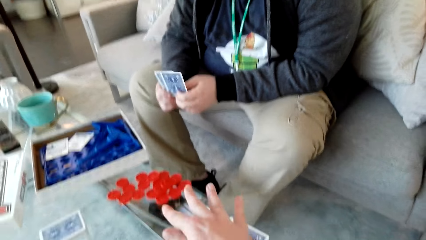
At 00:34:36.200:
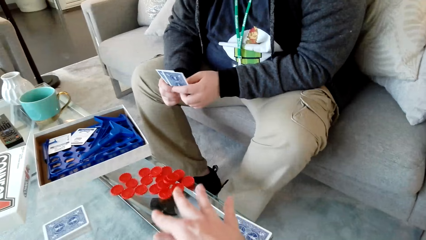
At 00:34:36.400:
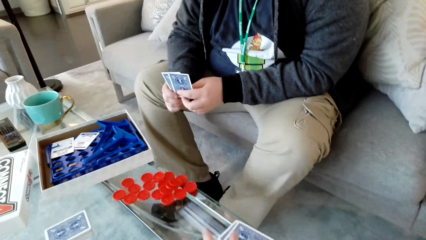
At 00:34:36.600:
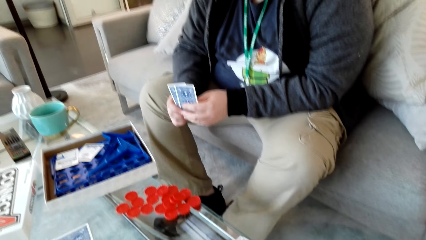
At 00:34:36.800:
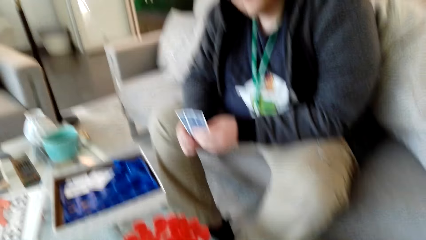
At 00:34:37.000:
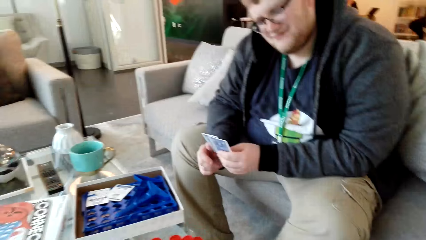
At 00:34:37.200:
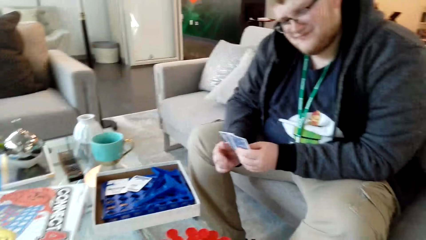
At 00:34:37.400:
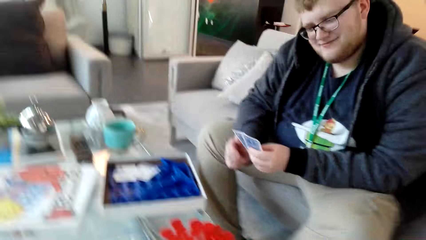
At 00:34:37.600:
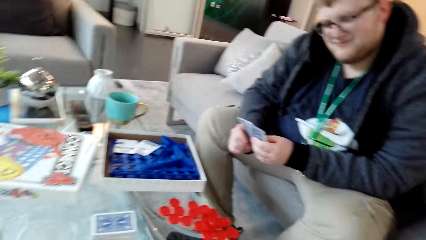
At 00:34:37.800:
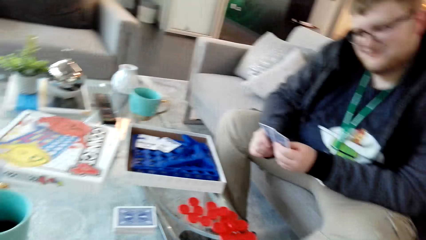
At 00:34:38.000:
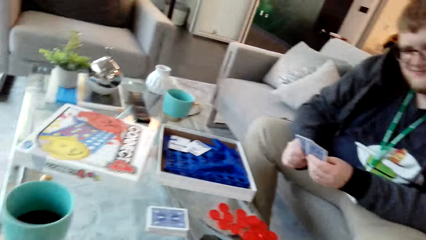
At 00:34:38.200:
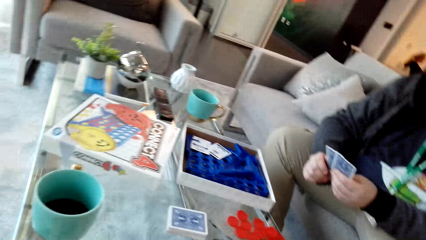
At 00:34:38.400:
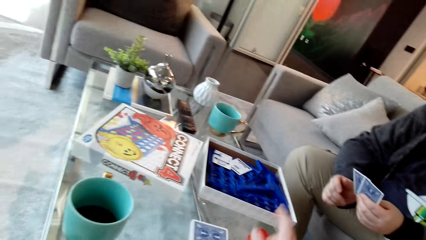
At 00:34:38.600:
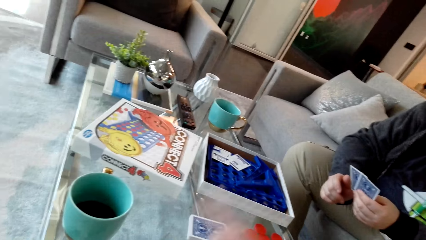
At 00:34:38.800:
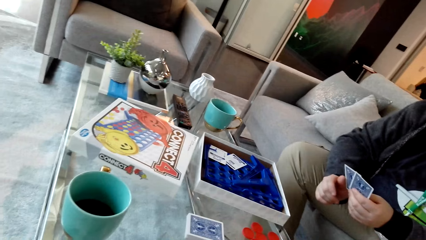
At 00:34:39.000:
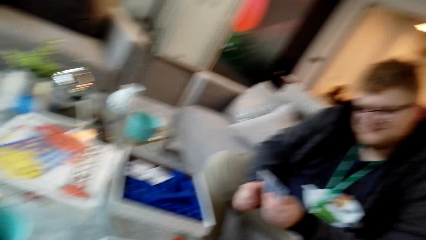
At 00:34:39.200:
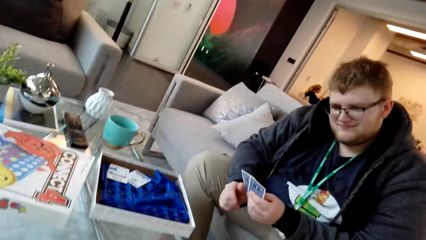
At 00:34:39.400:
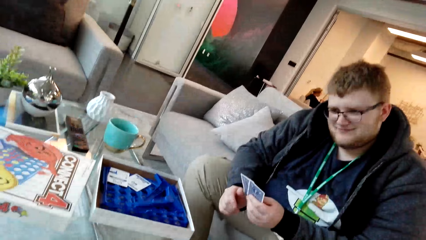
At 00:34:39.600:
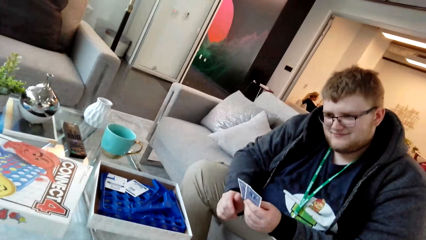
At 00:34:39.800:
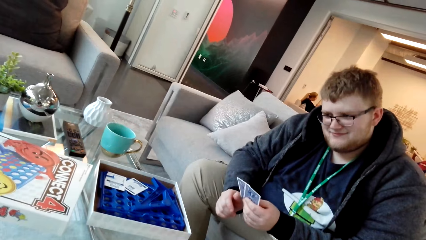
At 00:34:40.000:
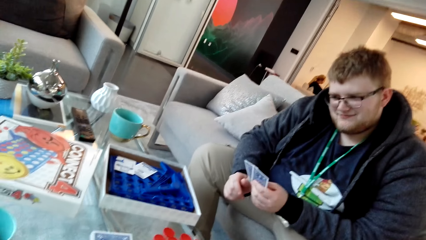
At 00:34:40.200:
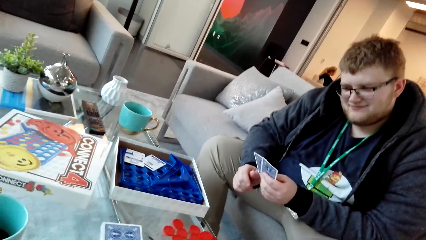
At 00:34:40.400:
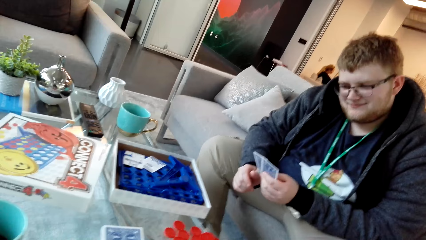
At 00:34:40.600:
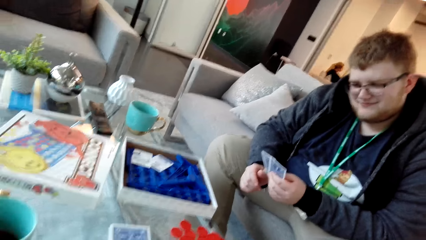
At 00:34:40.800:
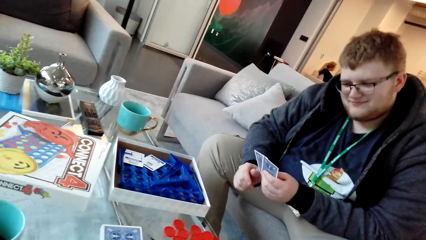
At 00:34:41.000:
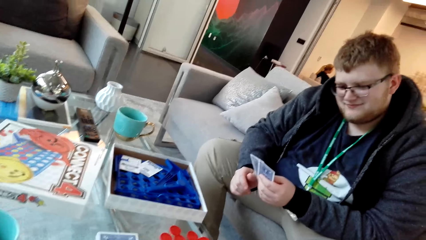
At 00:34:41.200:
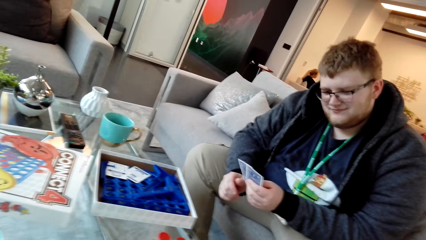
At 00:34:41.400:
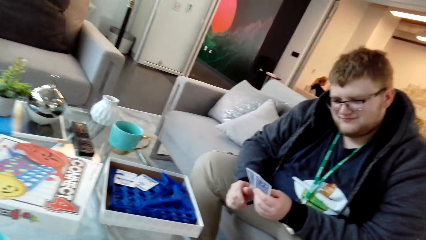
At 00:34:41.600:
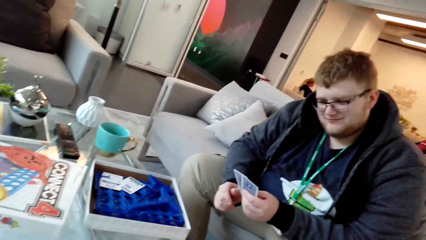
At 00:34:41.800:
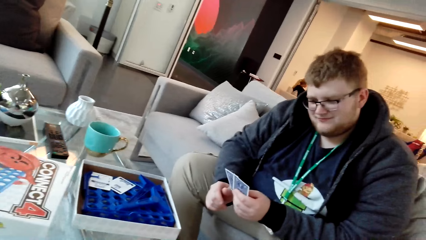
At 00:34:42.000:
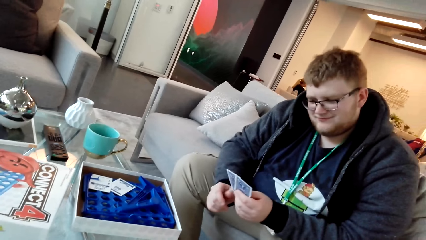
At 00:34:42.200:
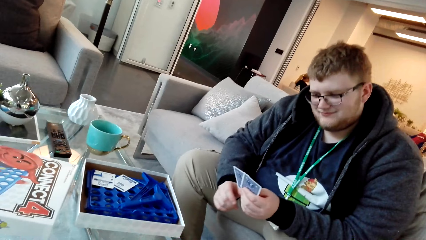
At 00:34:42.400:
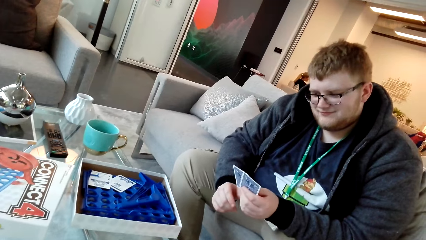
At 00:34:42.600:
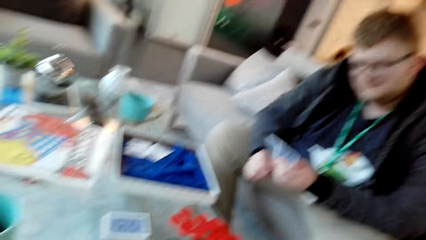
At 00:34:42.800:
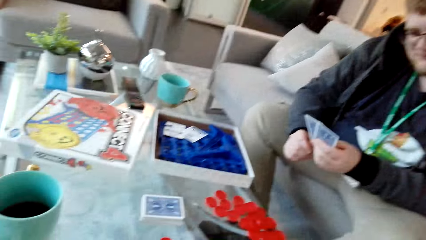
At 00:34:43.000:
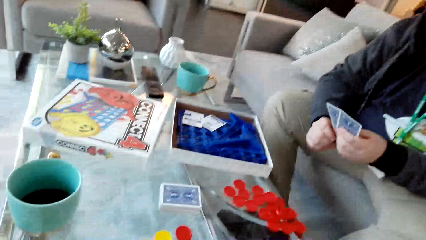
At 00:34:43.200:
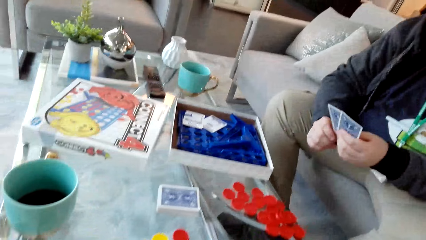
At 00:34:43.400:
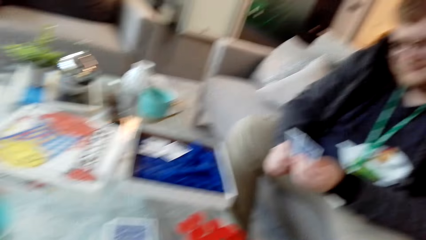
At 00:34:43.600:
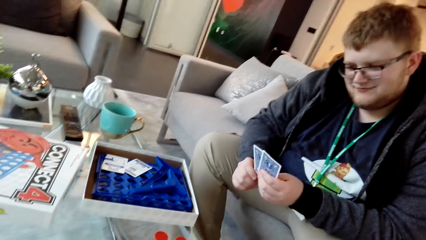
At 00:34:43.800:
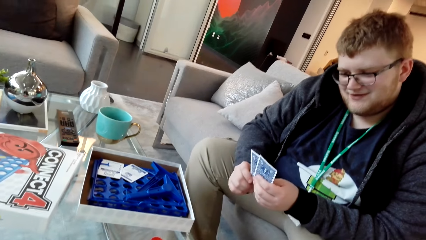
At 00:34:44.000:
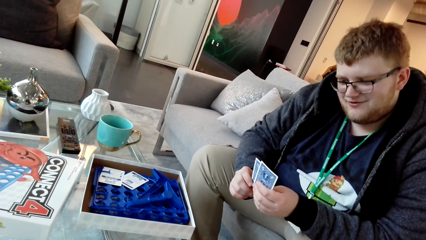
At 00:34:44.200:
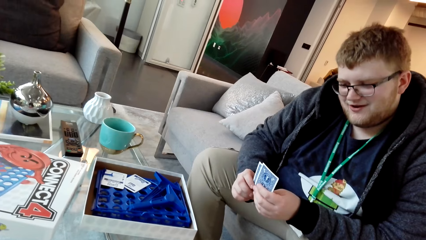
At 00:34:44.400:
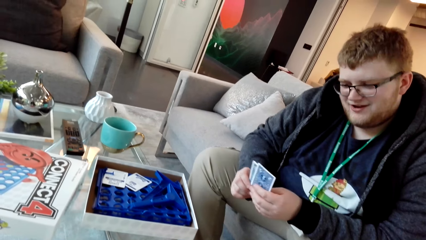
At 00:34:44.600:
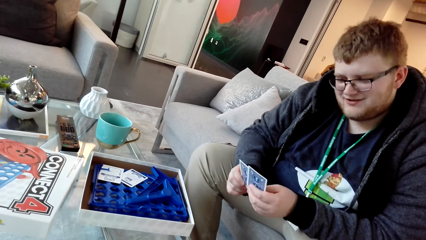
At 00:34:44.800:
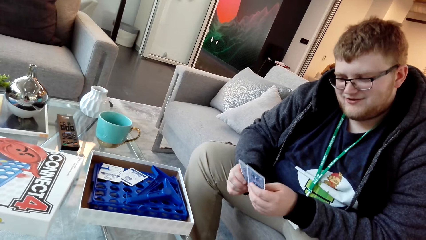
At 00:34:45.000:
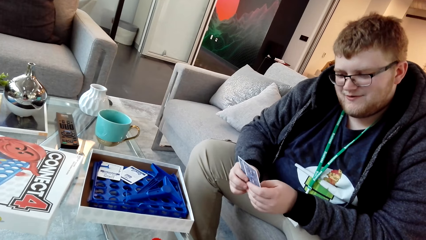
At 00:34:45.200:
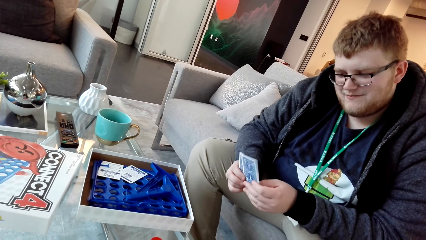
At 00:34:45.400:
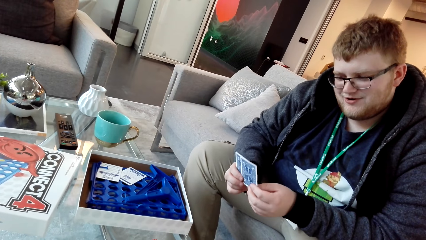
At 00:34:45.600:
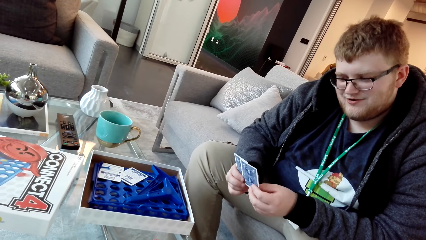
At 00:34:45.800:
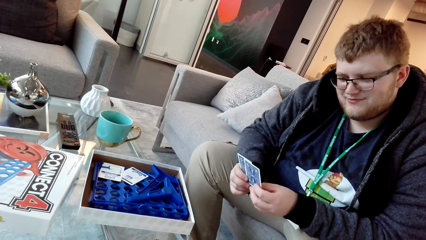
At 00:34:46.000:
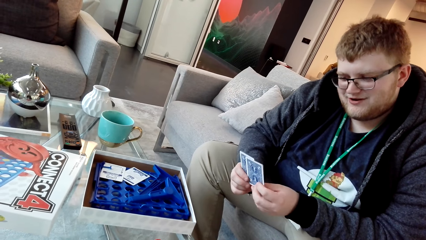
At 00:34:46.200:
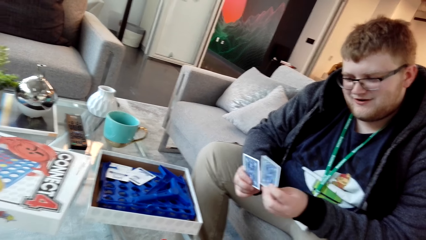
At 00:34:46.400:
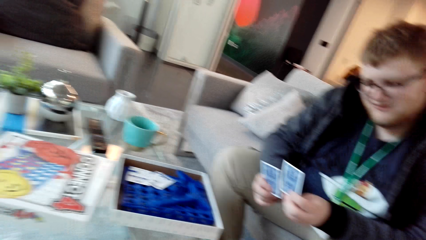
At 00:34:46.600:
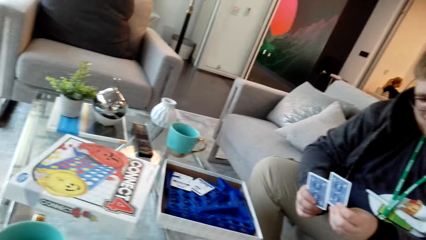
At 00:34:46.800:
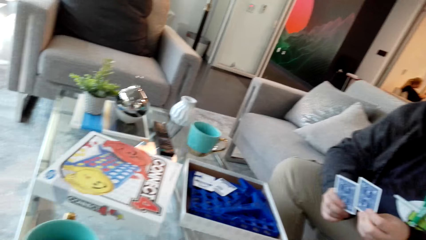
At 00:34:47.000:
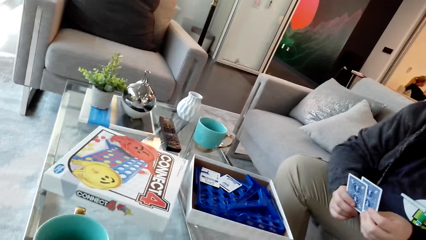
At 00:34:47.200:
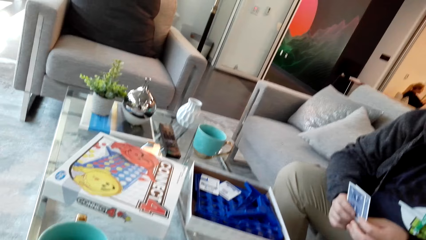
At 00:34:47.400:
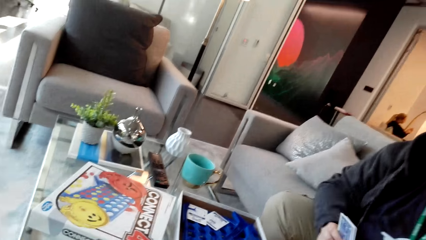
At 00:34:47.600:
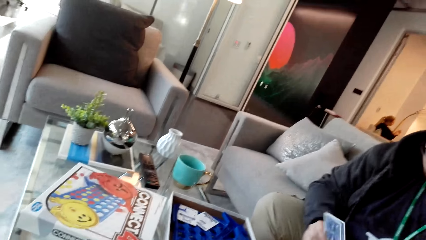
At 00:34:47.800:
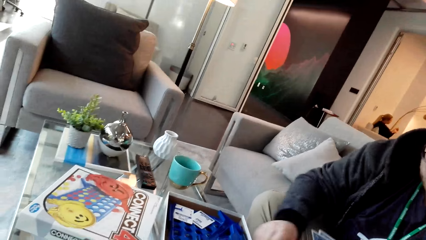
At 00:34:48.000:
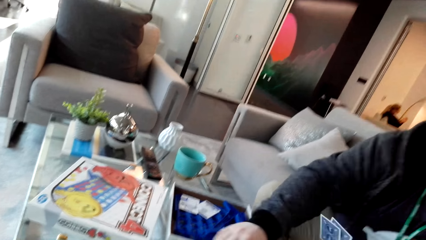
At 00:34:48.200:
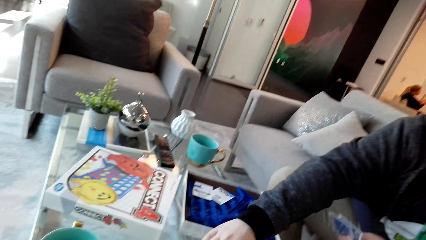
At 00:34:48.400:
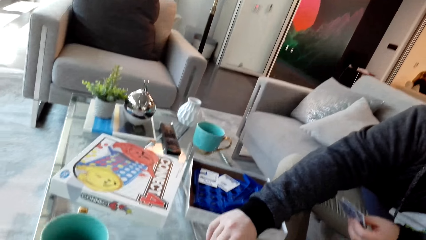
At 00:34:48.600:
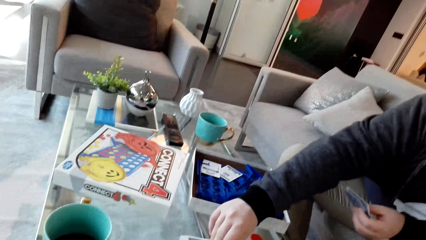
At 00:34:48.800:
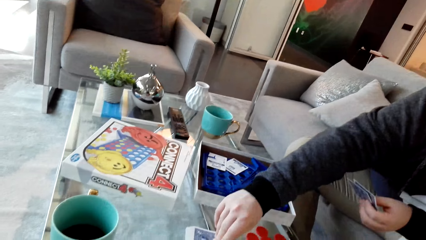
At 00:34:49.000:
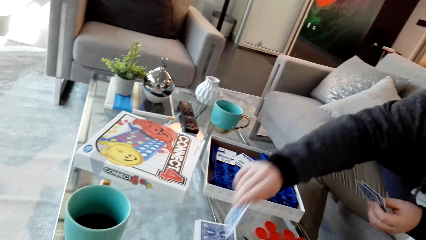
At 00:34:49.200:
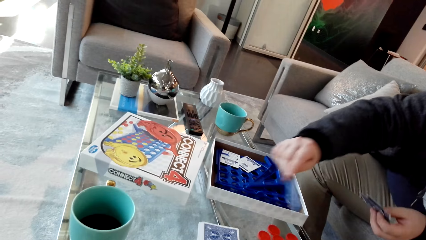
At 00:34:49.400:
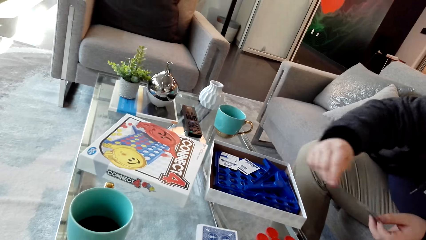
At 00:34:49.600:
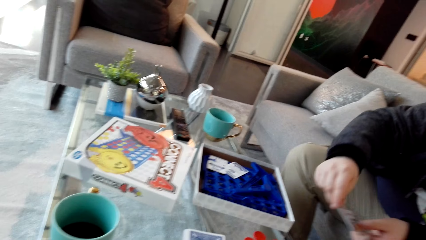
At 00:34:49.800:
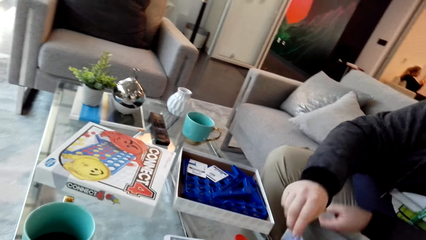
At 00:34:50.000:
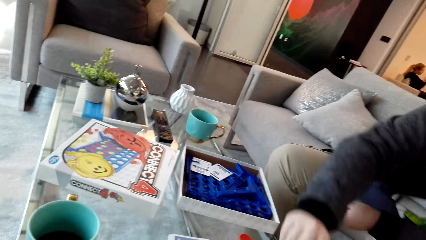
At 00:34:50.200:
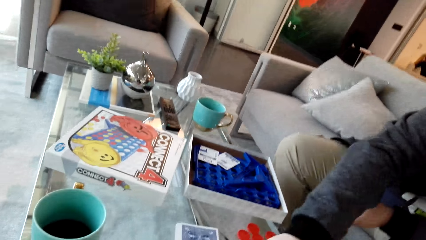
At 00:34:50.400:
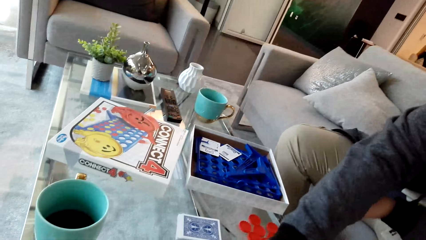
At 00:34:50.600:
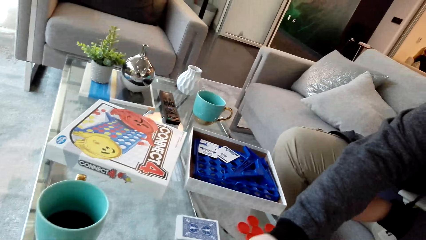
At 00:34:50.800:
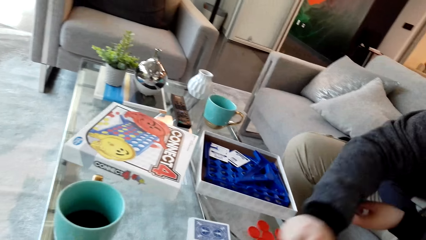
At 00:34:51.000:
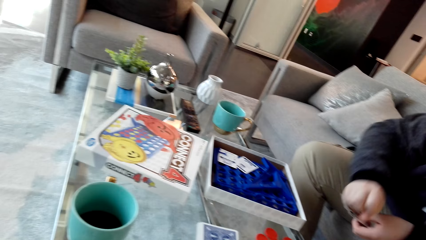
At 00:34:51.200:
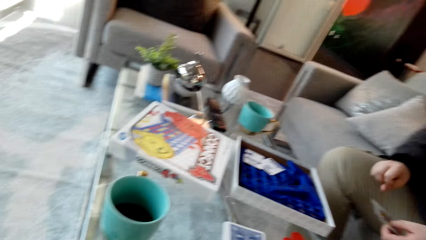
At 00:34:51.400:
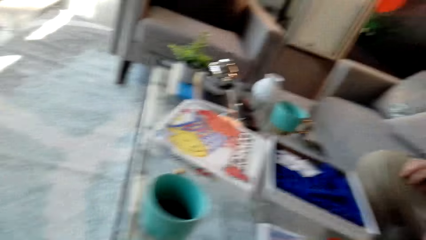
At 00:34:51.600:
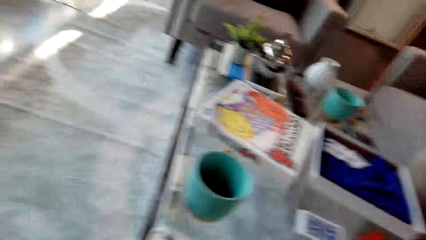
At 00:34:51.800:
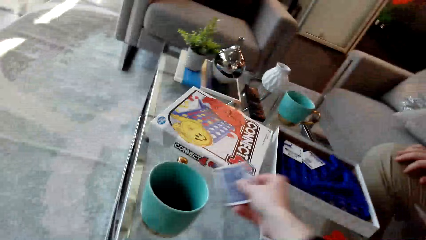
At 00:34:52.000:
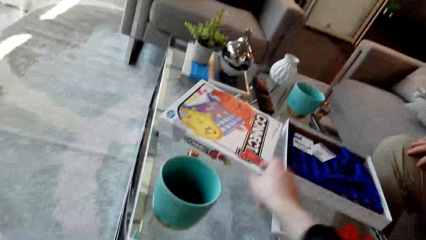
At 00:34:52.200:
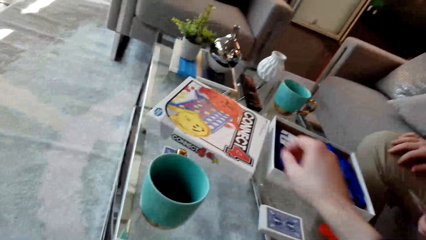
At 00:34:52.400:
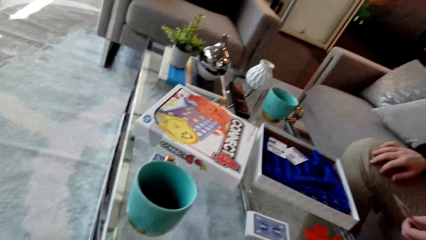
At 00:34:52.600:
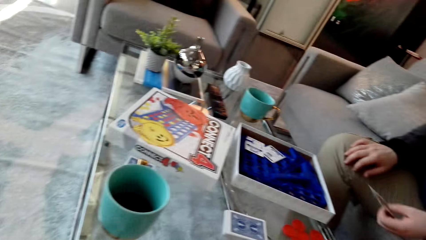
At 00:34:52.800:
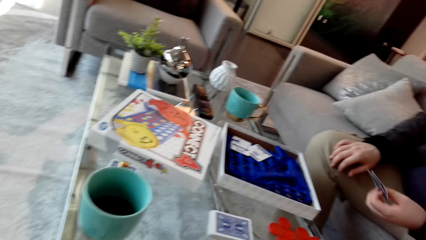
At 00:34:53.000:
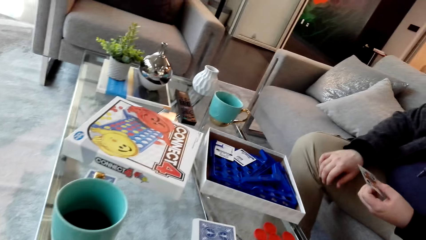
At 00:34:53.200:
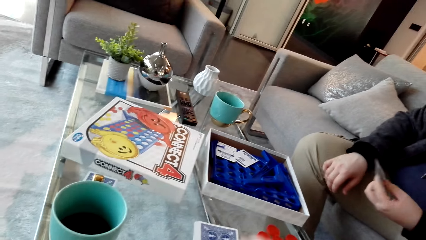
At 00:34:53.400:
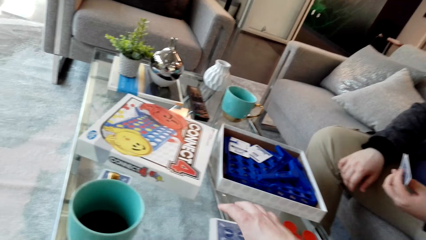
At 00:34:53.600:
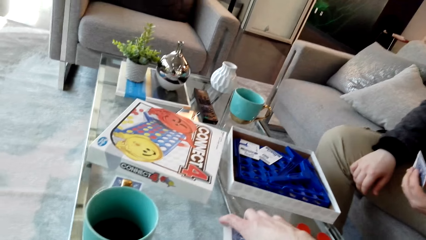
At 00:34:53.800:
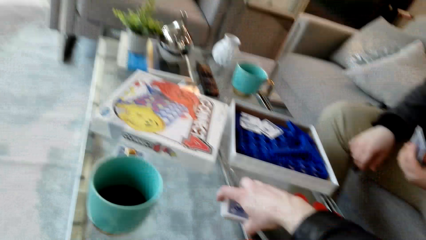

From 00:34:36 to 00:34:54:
The camera wearer moves the hand. They talk. A man talks and examines the cards. The man picks up a bottle top from the table. The man moves the dice. The man drops the cards. The man picks up a card. The camera wearer places a card on the table.
